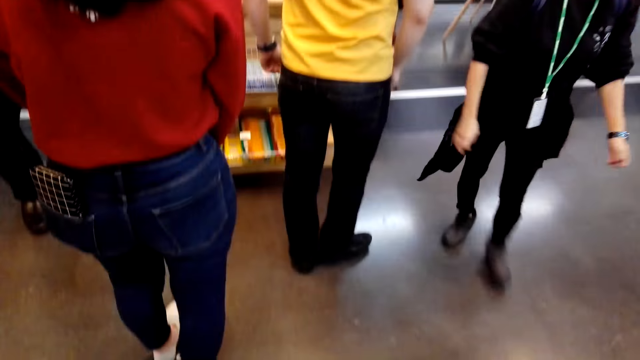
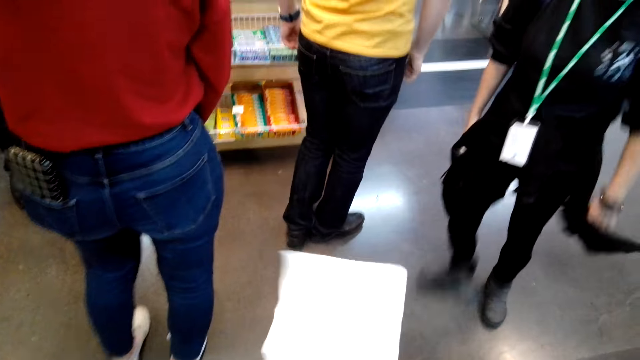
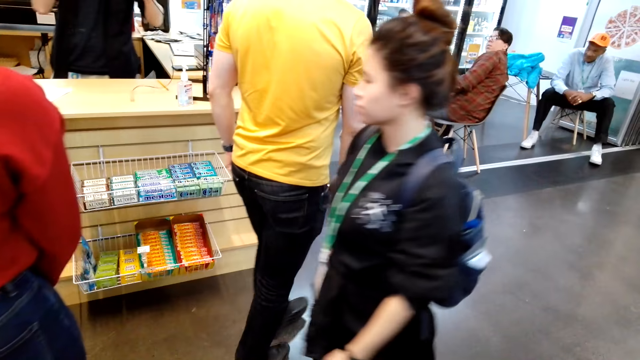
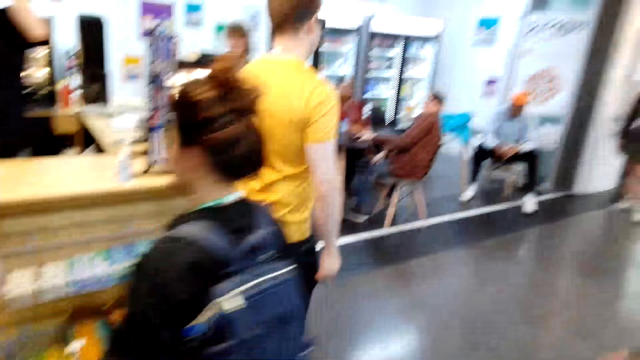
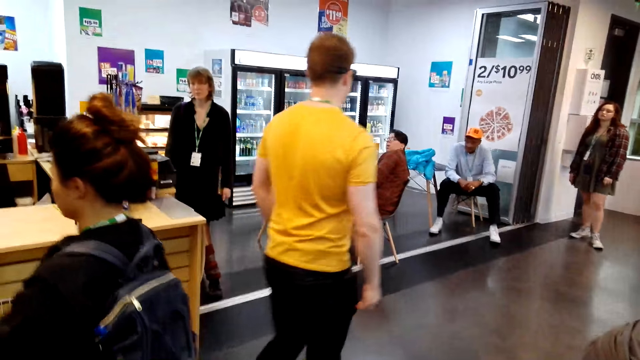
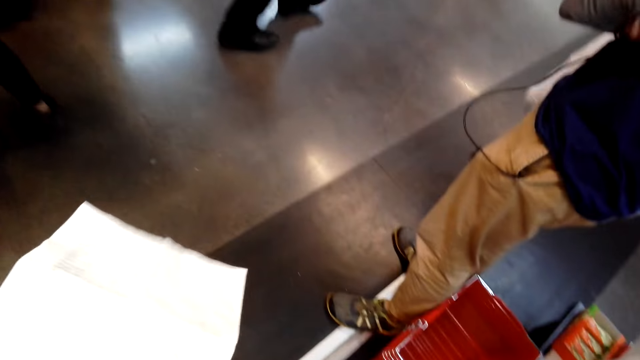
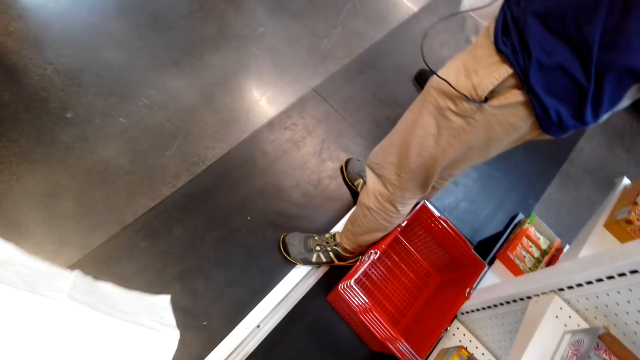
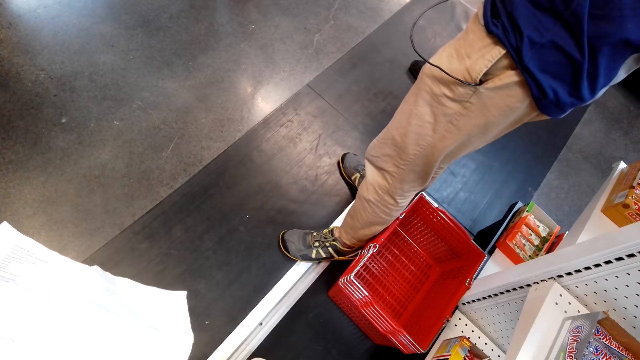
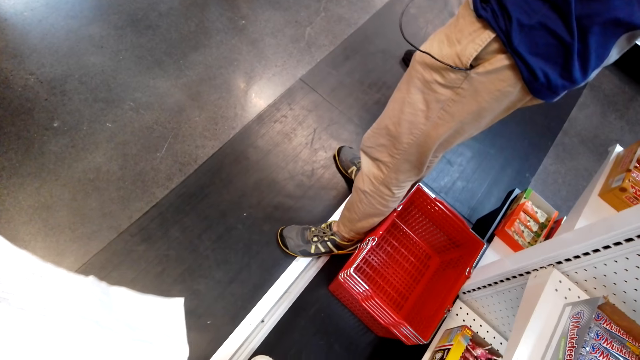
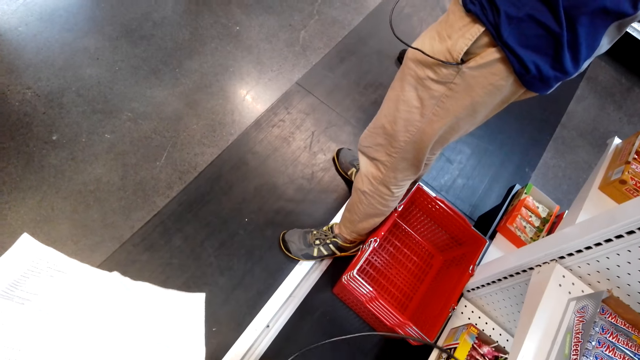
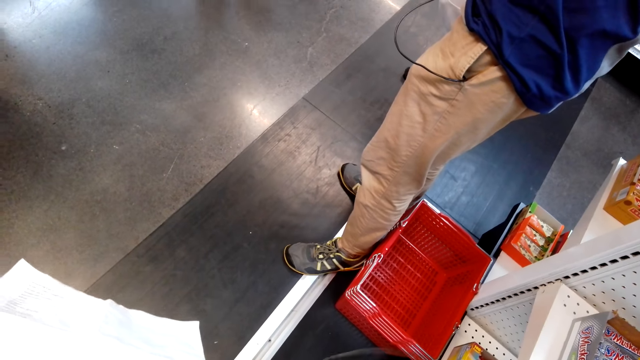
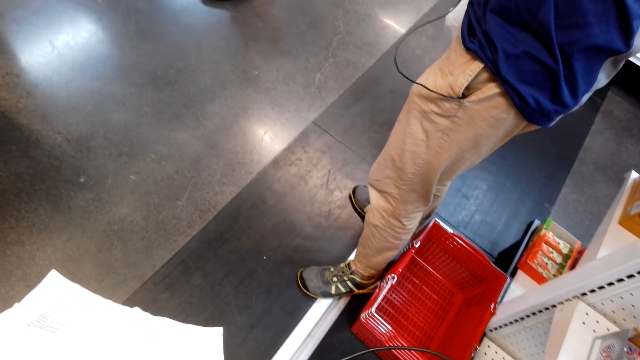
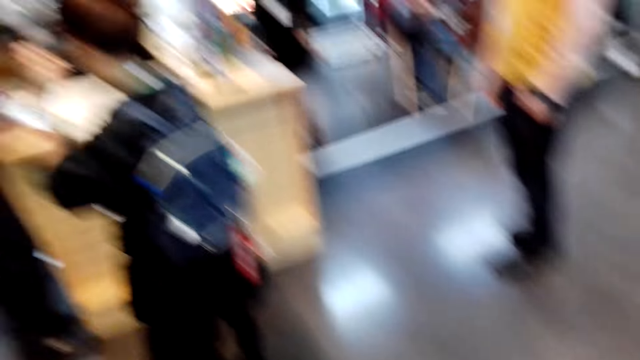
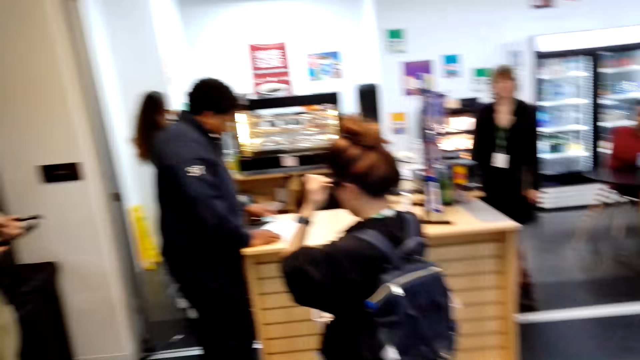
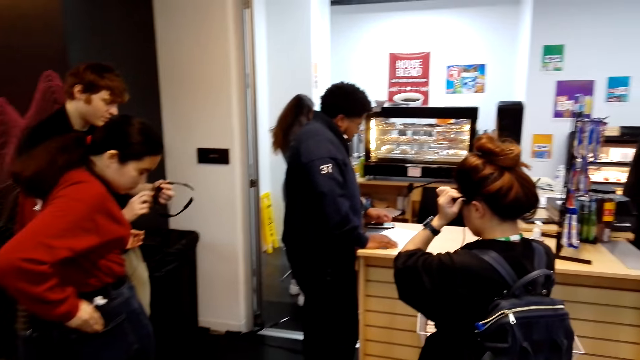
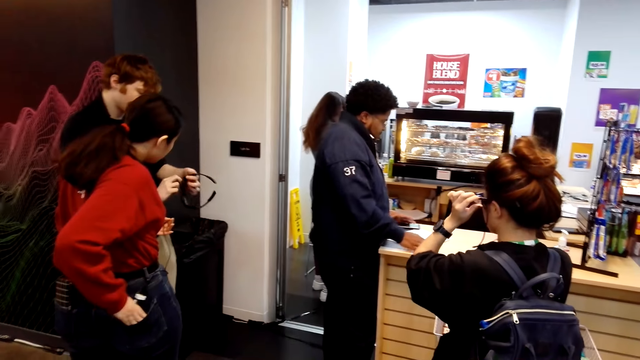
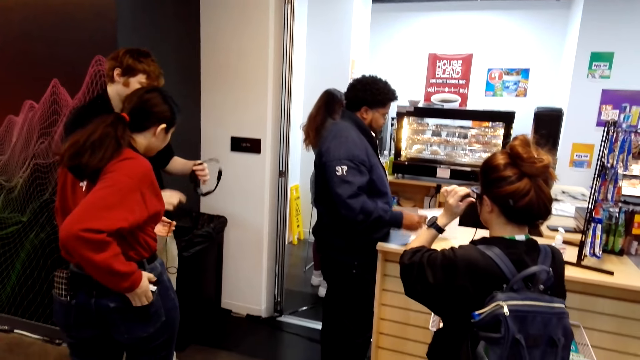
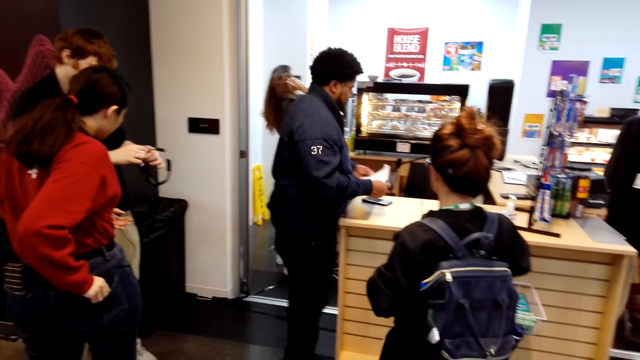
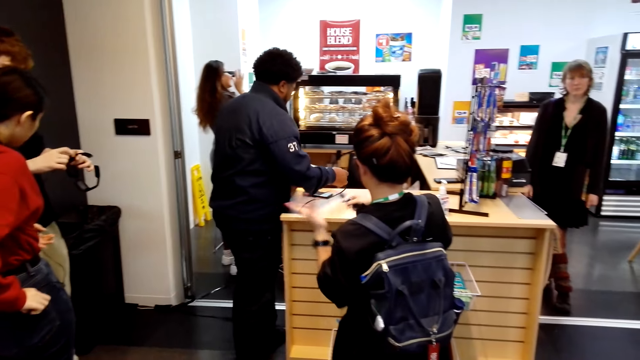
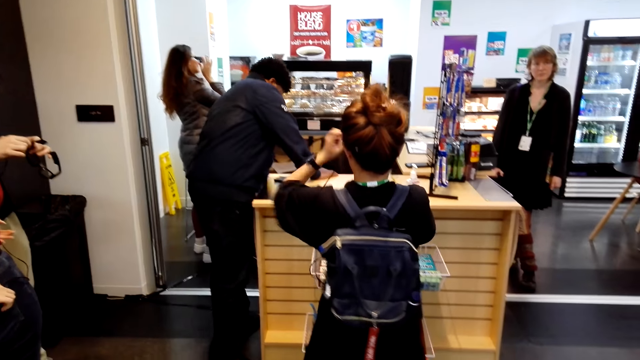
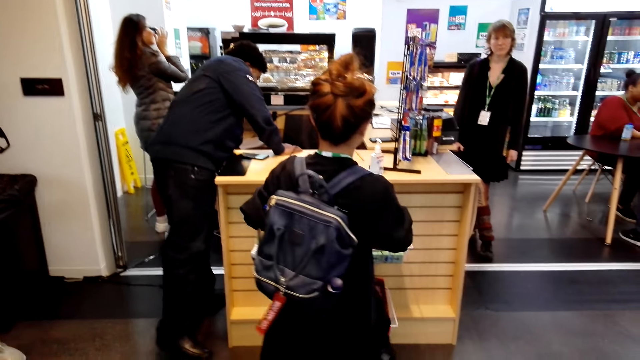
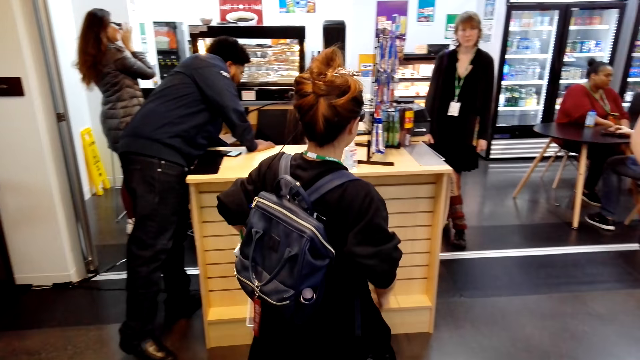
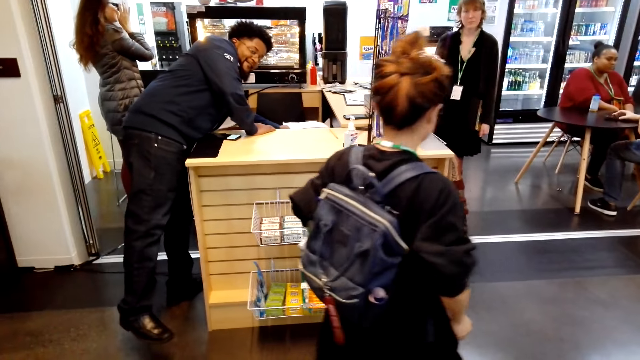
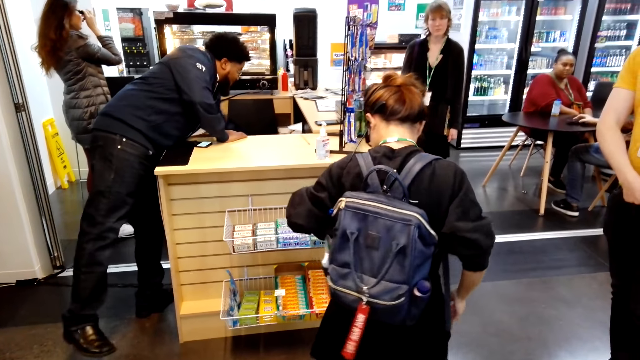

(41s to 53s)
The camera wearer looks around. They look around the store.

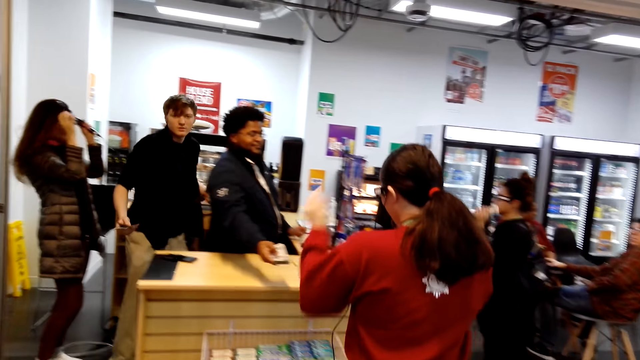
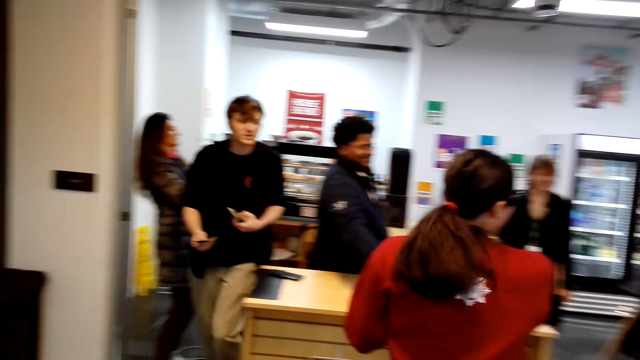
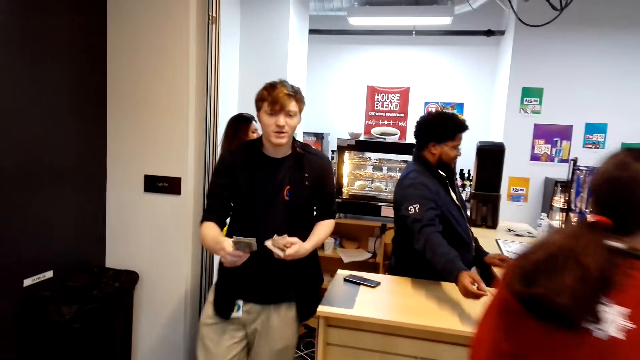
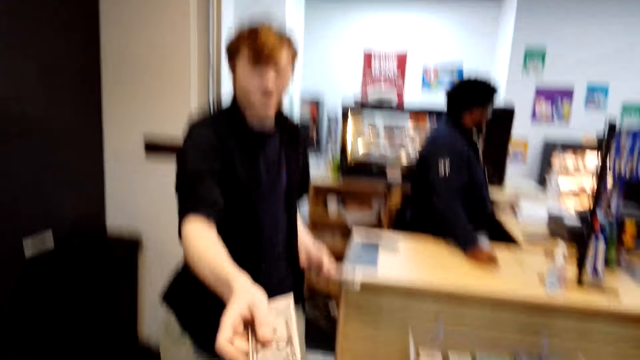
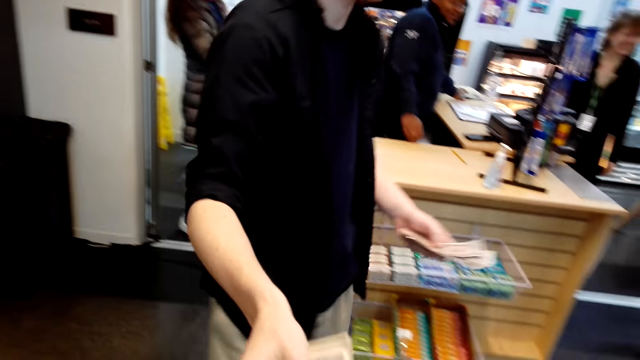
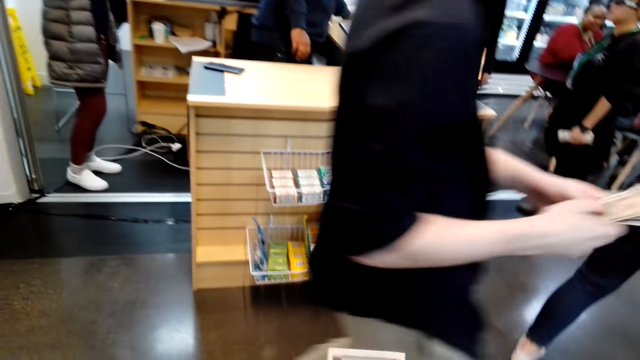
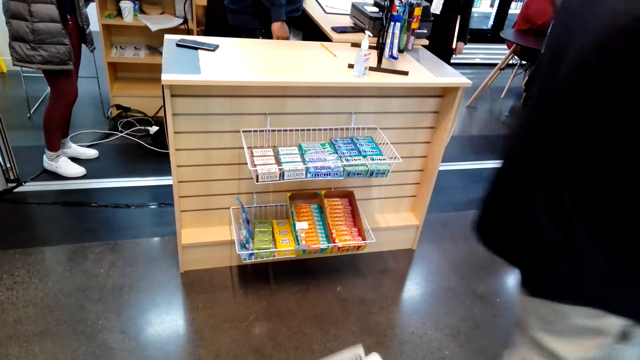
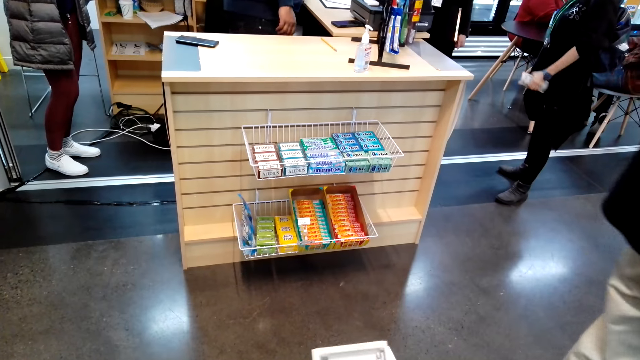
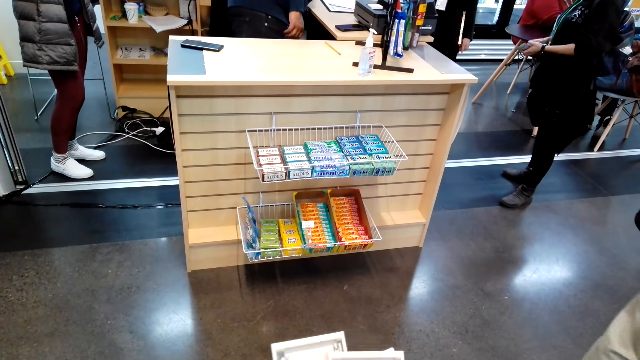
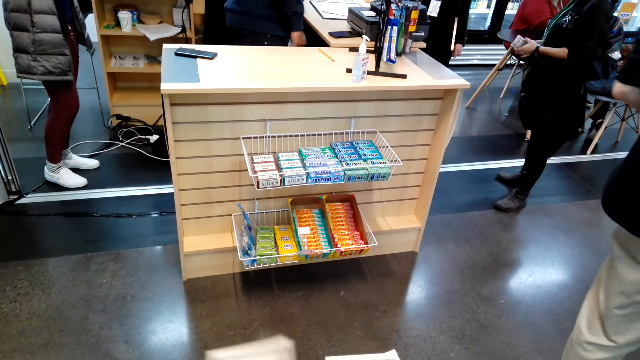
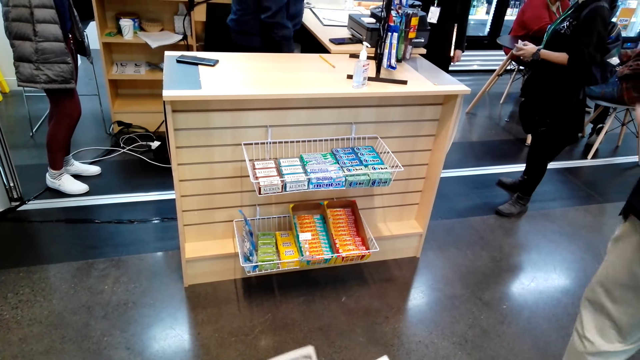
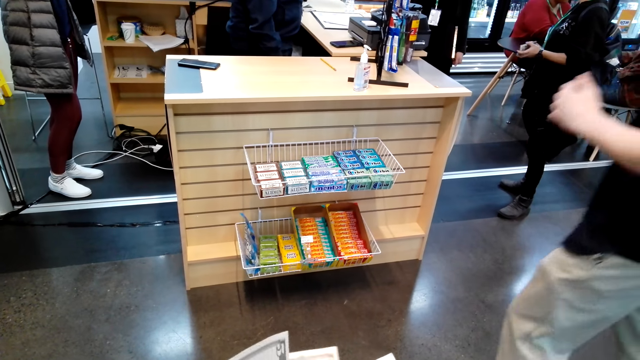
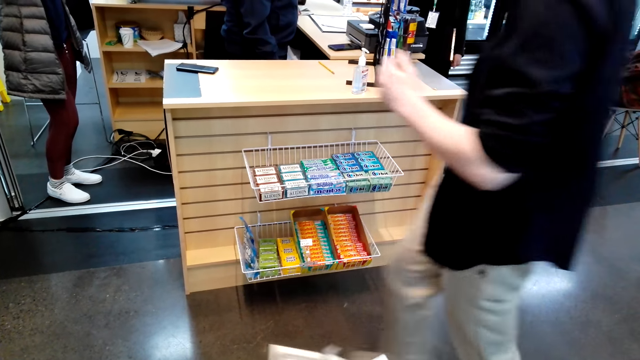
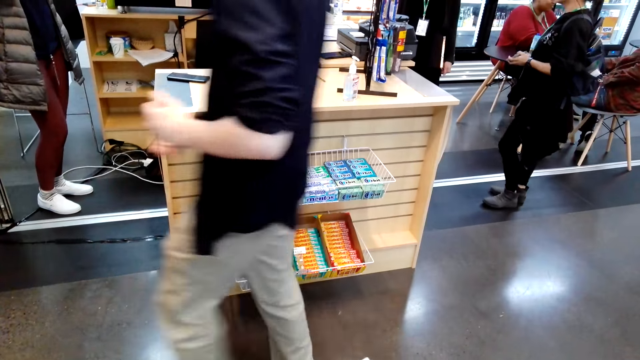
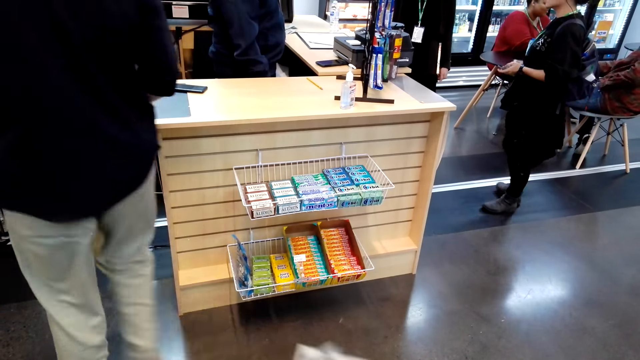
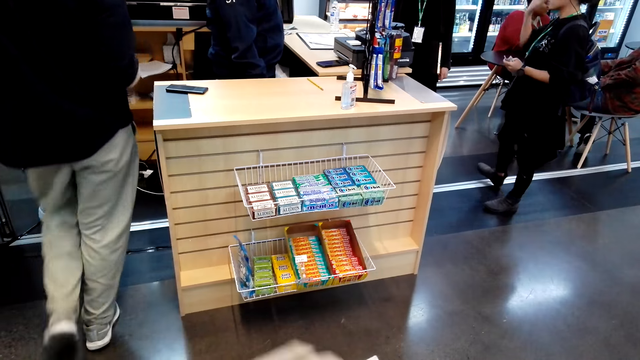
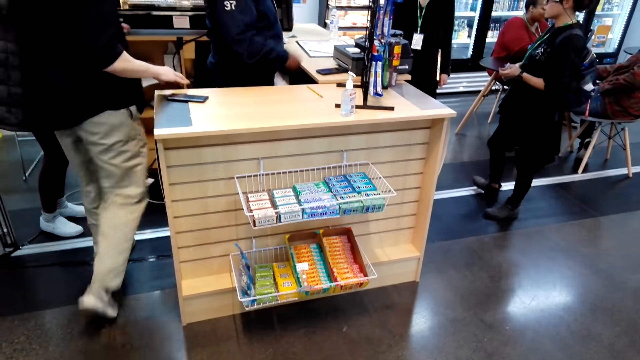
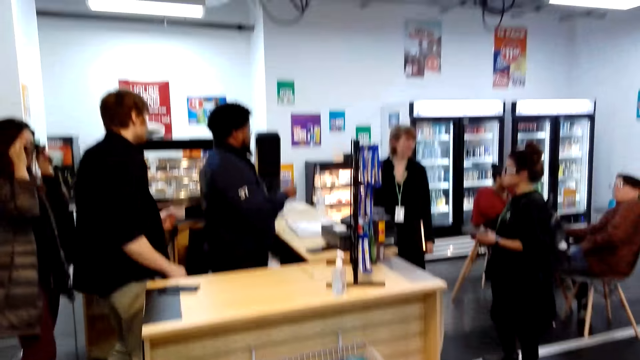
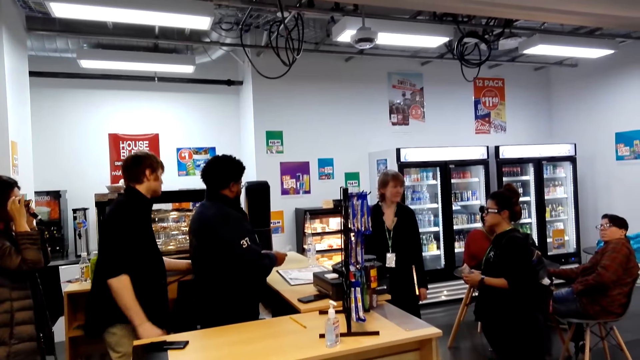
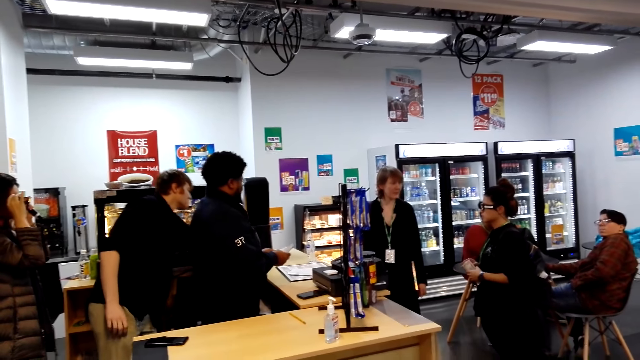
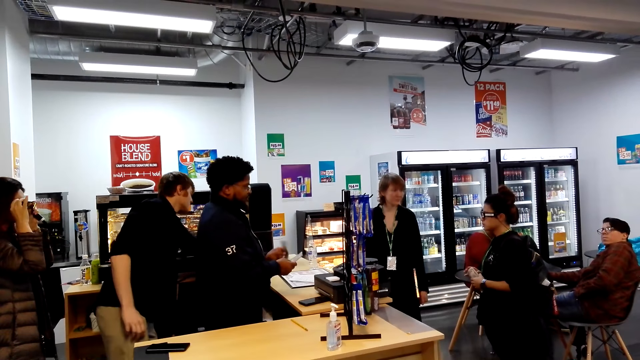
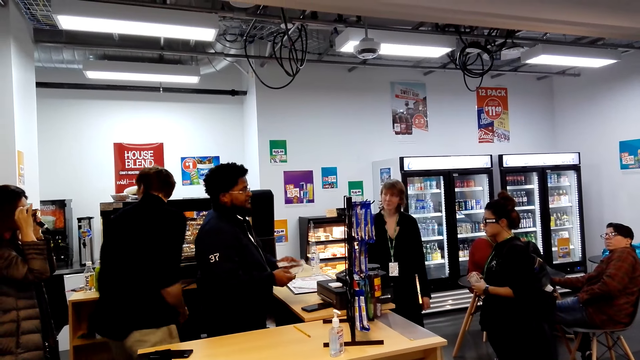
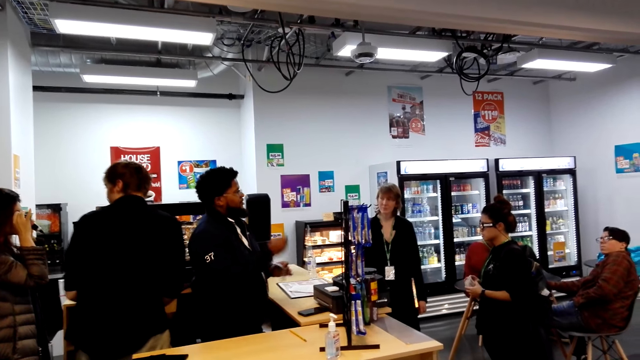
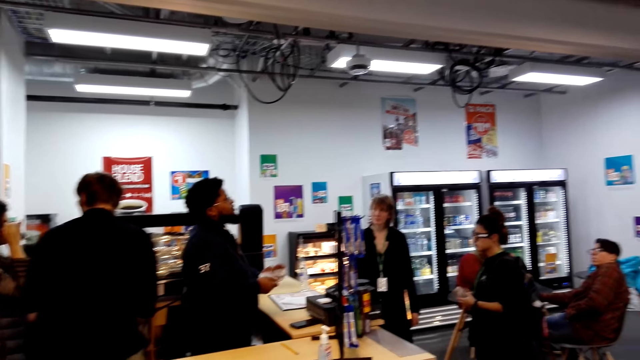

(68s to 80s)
A man hands money to the camera wearer. The camera wearer counts the money. They look around.
